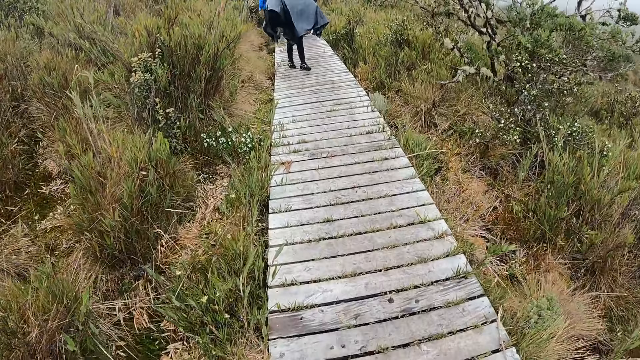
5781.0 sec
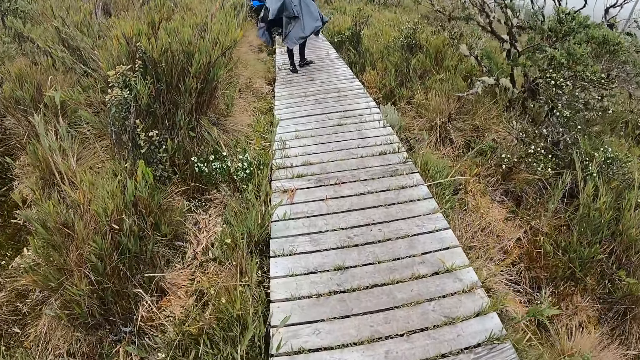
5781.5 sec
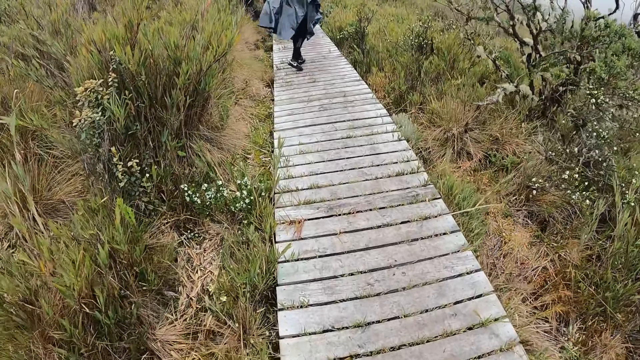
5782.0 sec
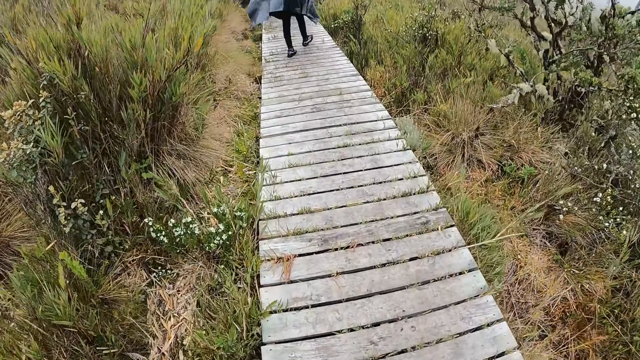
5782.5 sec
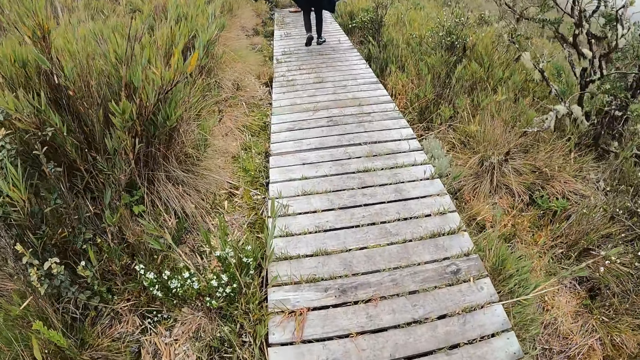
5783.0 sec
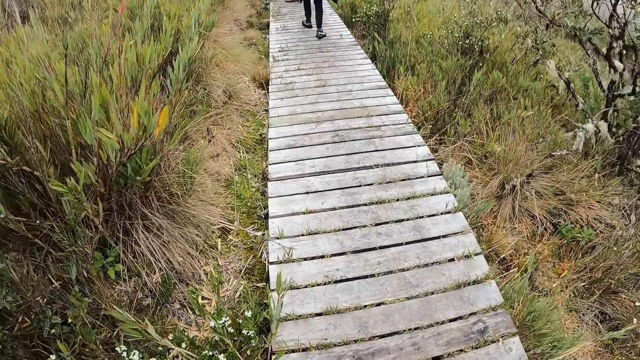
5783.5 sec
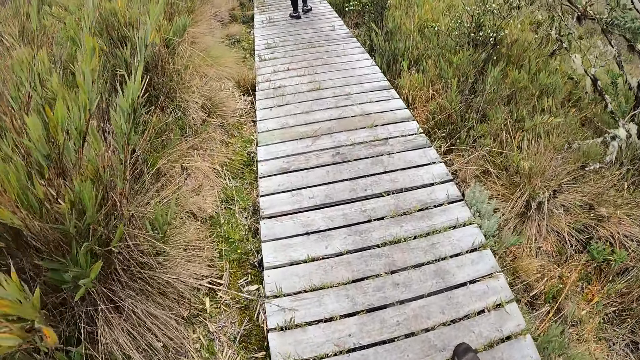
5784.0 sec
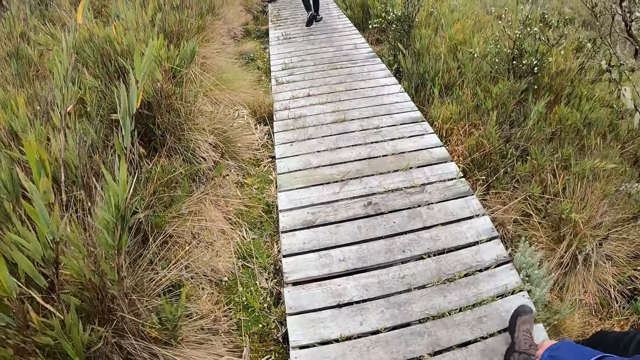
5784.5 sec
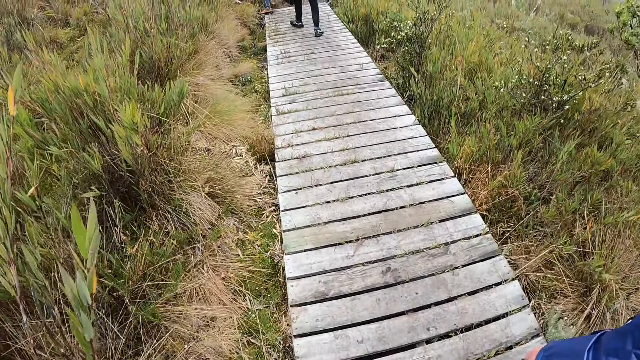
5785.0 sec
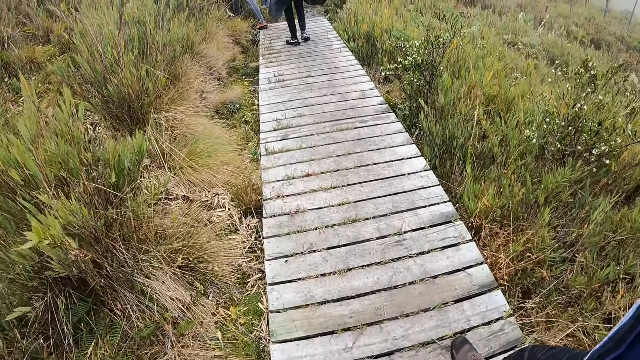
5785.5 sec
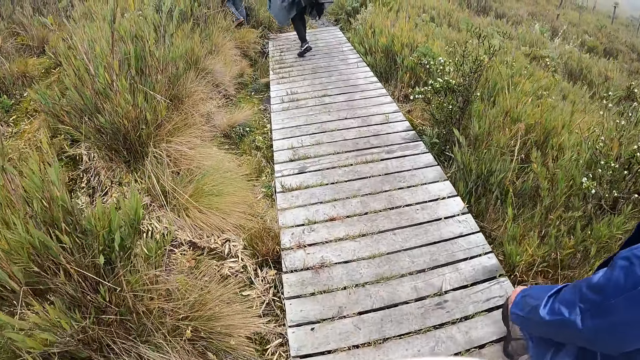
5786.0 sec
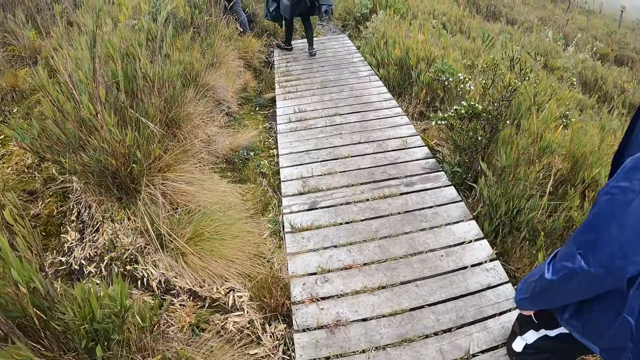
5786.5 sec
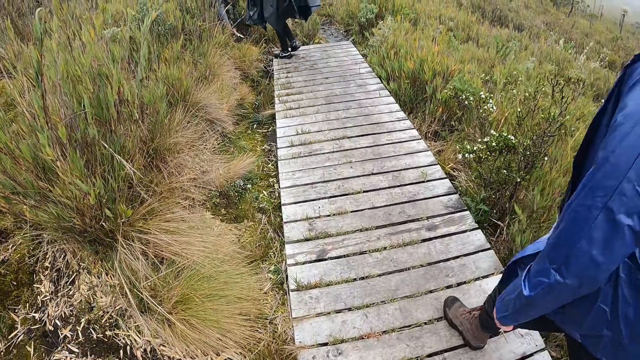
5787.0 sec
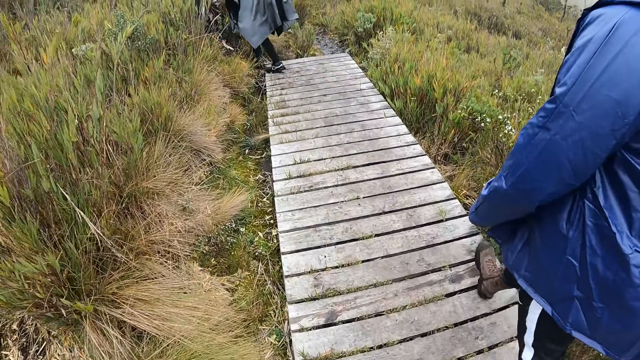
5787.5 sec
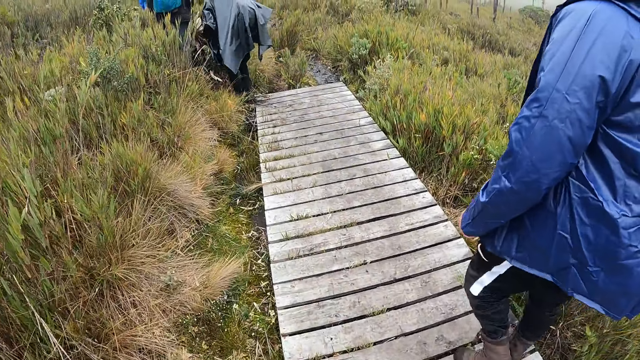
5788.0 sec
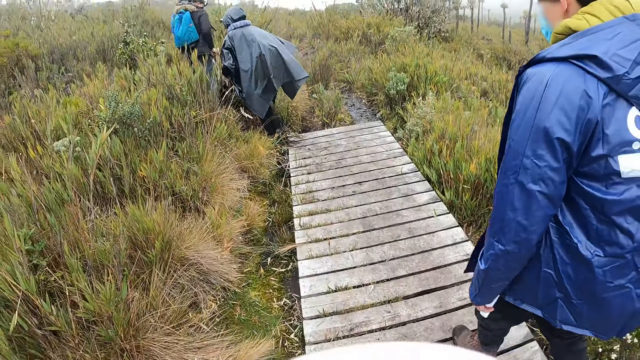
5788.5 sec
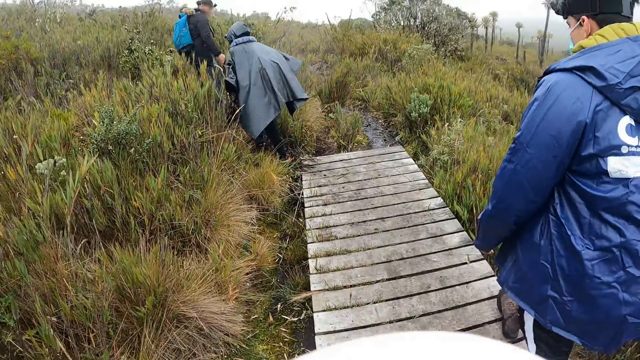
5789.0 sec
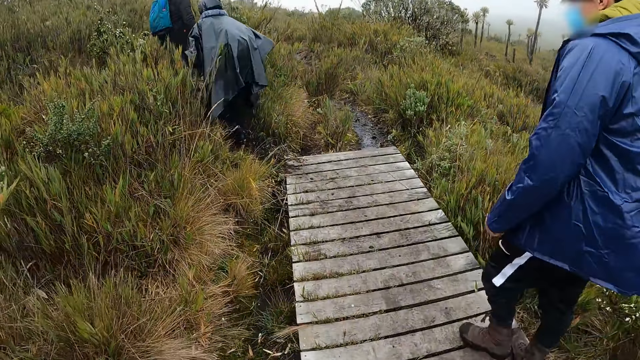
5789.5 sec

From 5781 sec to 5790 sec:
A man walks past the camera wearer along the path.

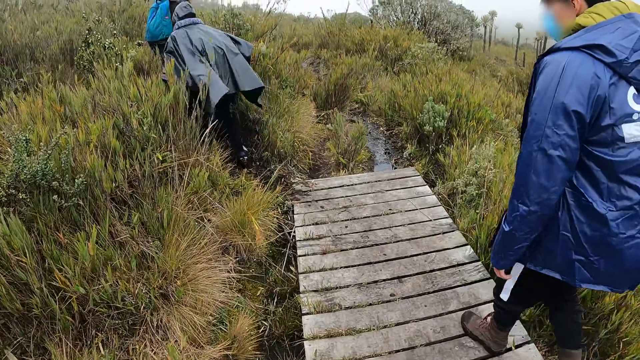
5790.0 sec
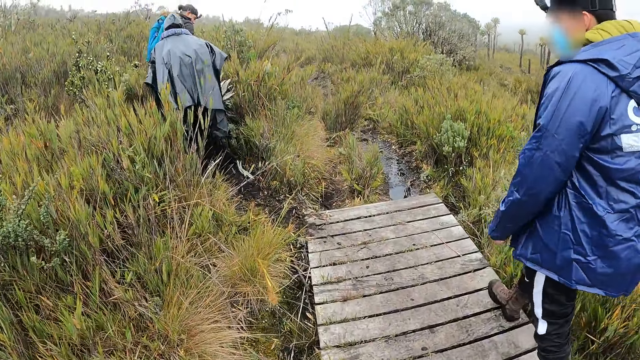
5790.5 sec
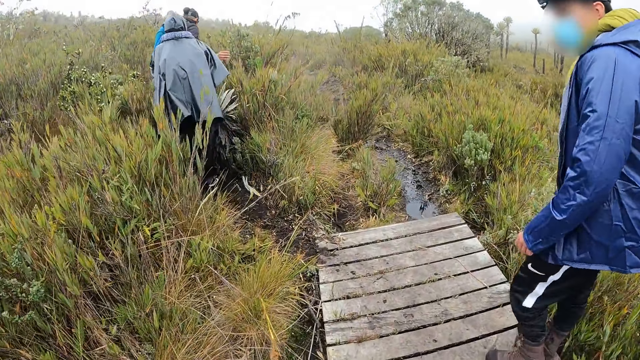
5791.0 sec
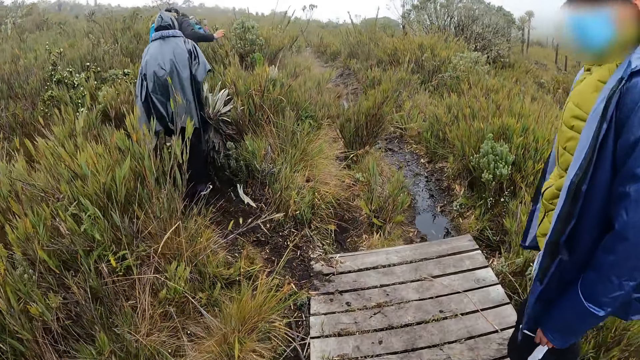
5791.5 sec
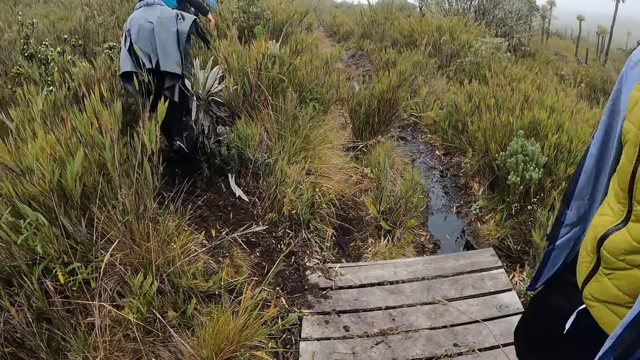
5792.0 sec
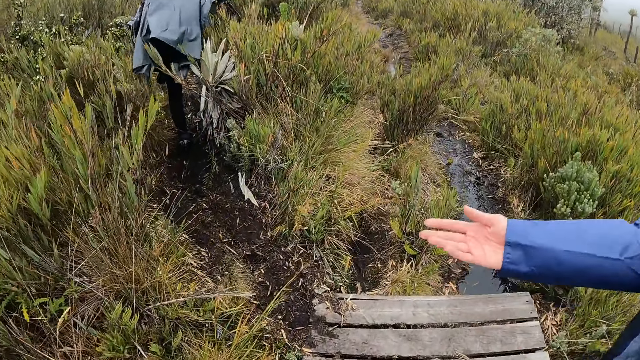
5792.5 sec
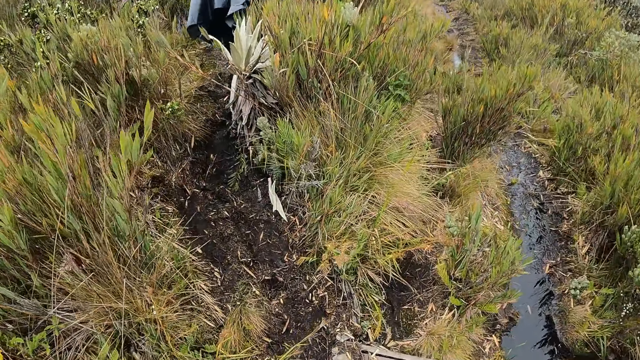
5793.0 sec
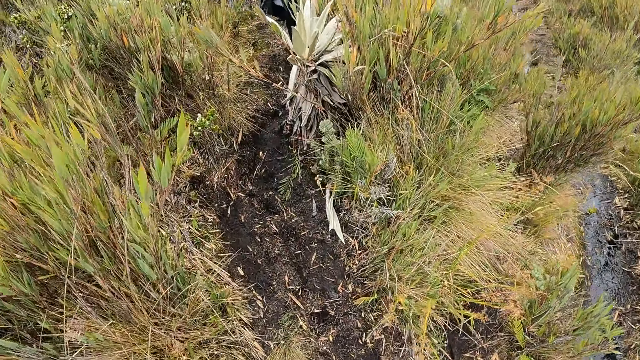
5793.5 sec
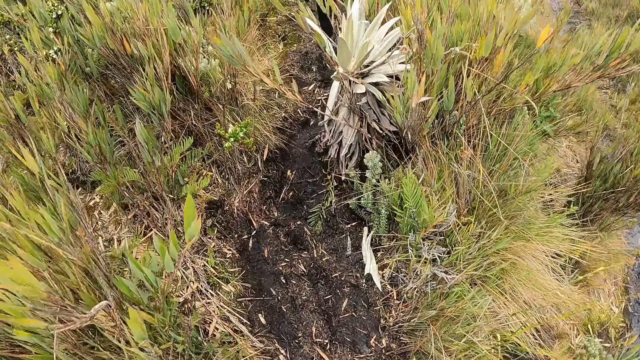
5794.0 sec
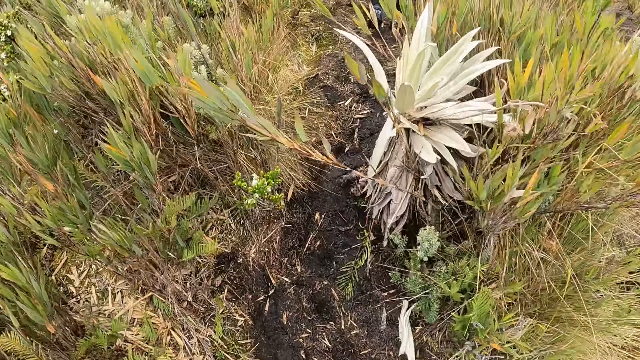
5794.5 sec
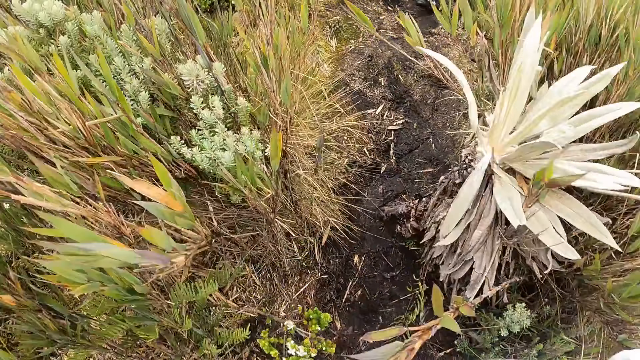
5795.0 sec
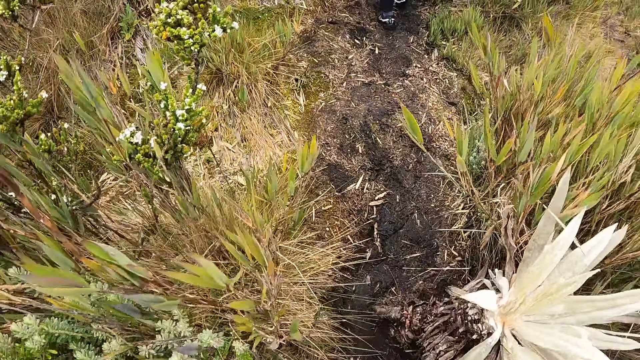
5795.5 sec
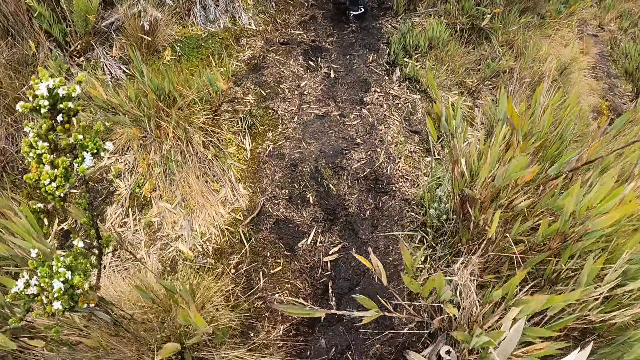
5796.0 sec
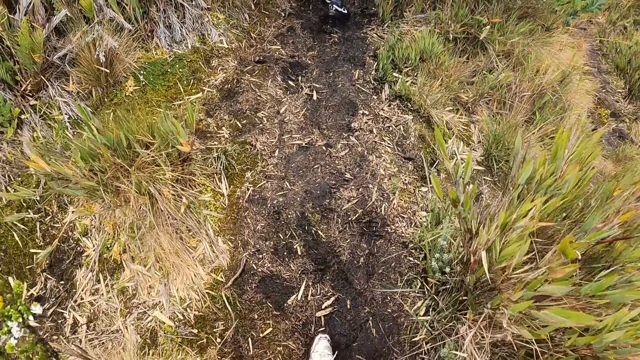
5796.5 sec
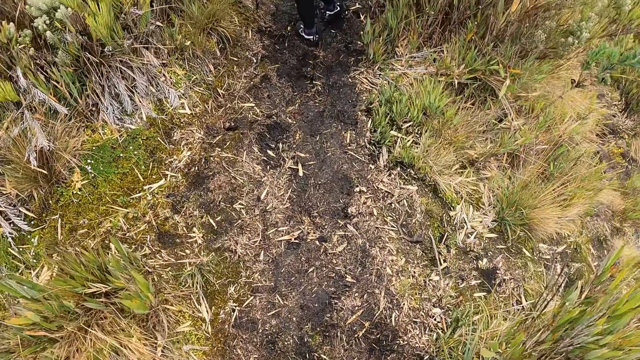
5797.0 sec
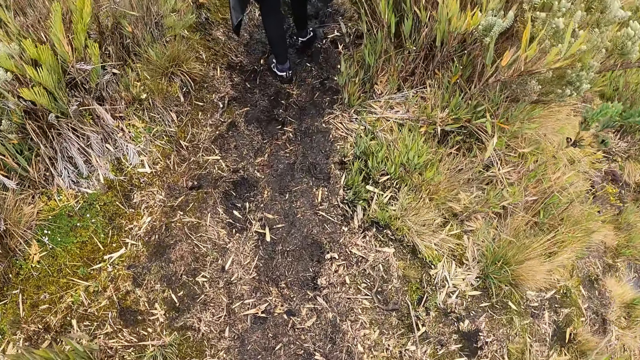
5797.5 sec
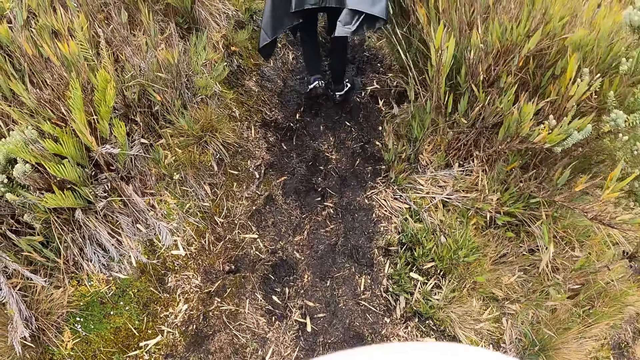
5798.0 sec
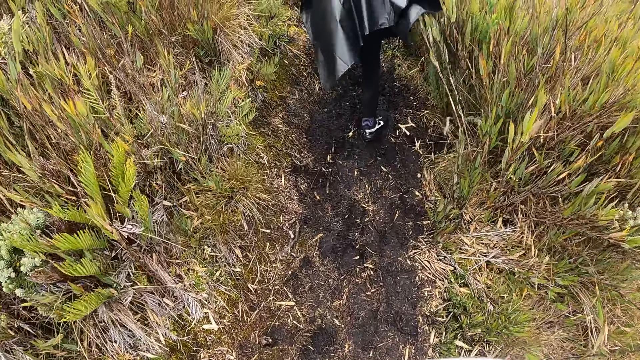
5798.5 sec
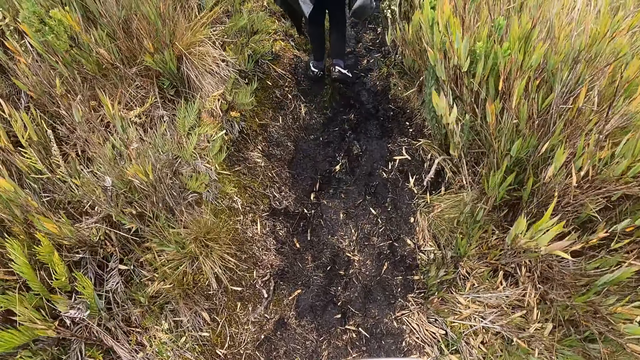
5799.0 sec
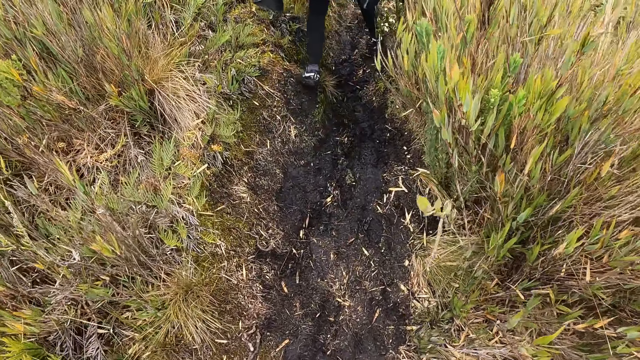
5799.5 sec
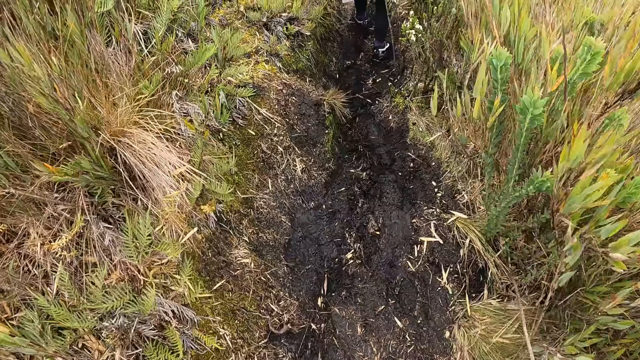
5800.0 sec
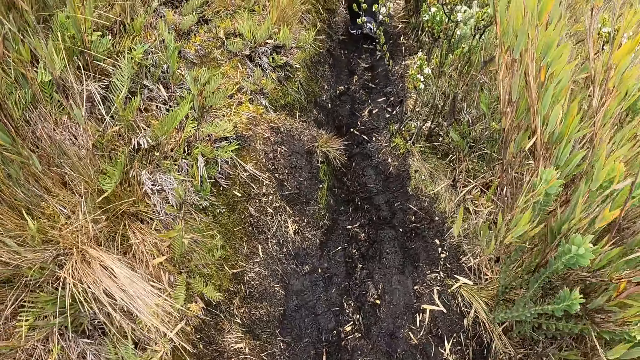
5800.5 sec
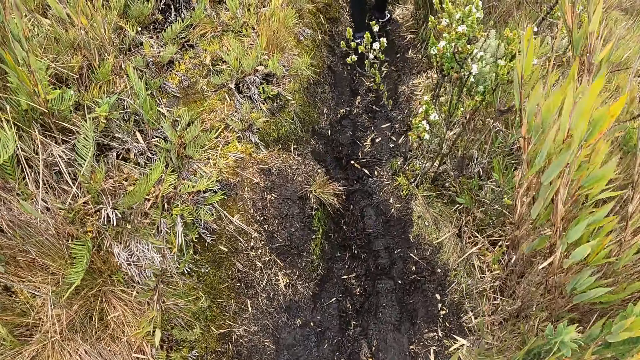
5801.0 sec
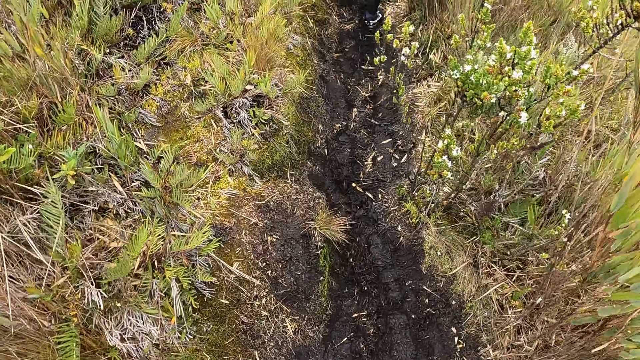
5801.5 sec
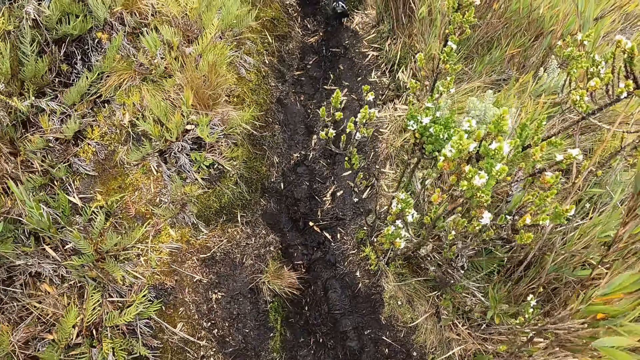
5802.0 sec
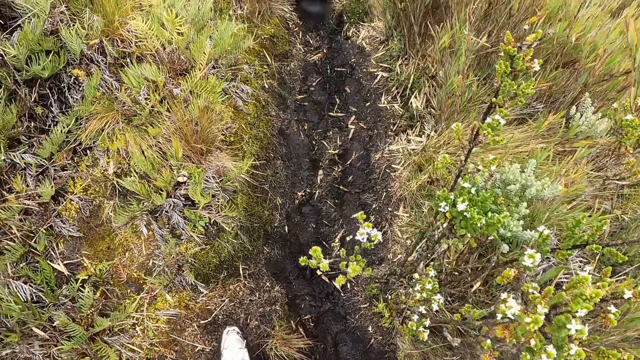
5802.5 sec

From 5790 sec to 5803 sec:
The man gestures with his right hand. The camera wearer interacts with the man. They walk on a swampy ground with the group of people along the path. They look at the ground. They walk around.
